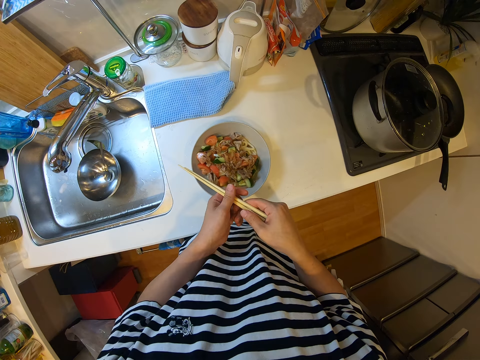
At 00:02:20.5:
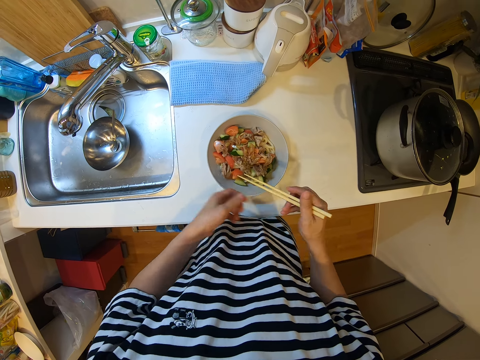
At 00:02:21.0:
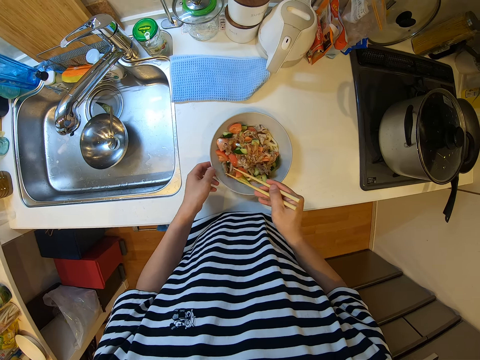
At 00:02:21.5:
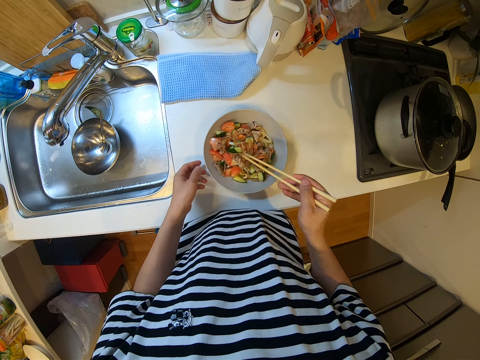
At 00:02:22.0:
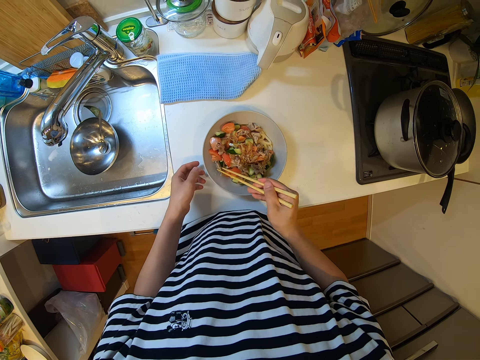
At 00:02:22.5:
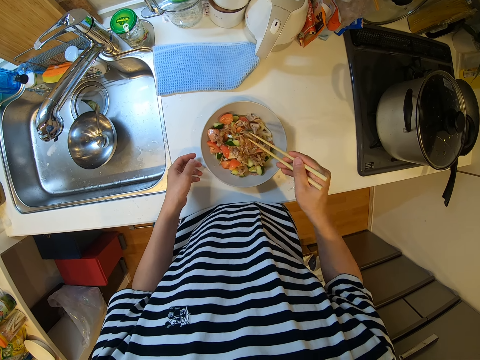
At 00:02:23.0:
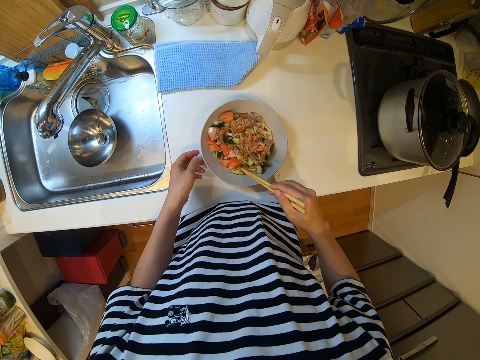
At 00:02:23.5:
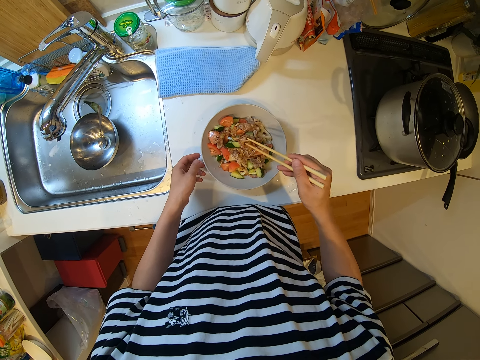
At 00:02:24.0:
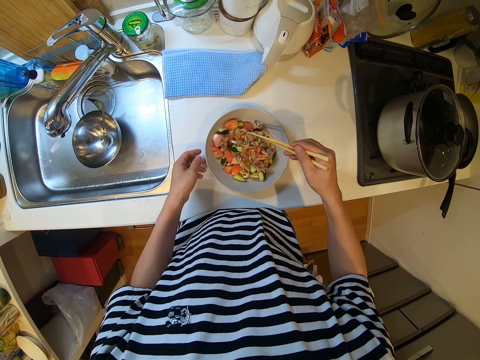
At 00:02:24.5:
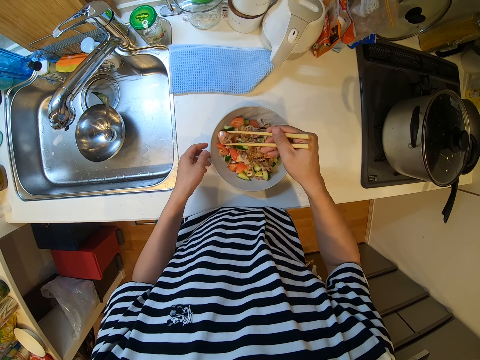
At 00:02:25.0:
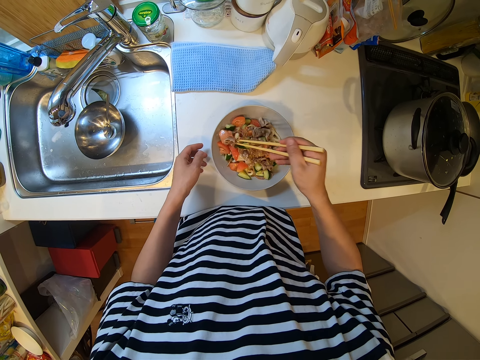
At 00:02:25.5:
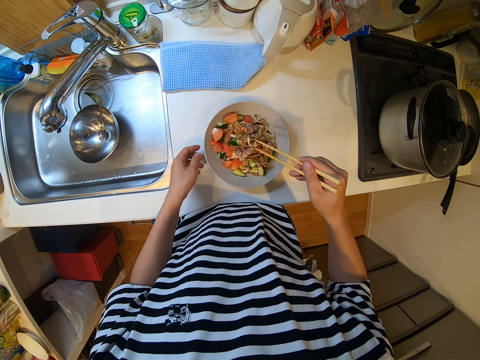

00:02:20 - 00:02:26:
The camera wearer picks up the sticks. They adjust the food in the plate with the chopsticks. They move the salad aside. They move the salad aside again. They spread the salad with the stick.

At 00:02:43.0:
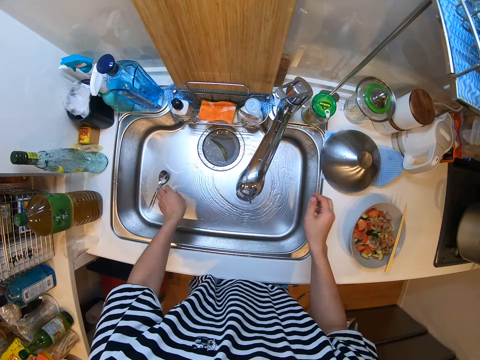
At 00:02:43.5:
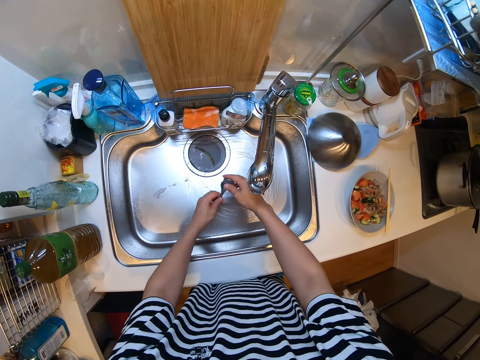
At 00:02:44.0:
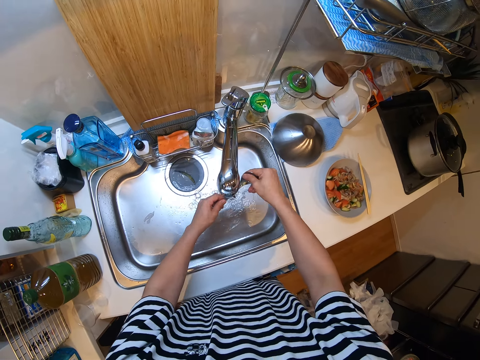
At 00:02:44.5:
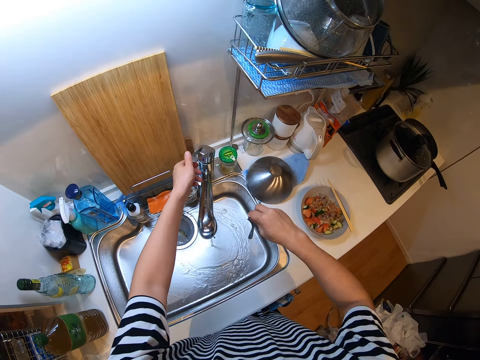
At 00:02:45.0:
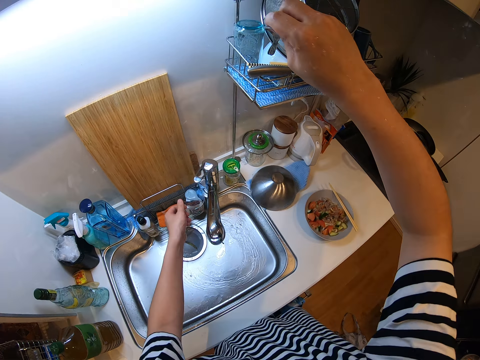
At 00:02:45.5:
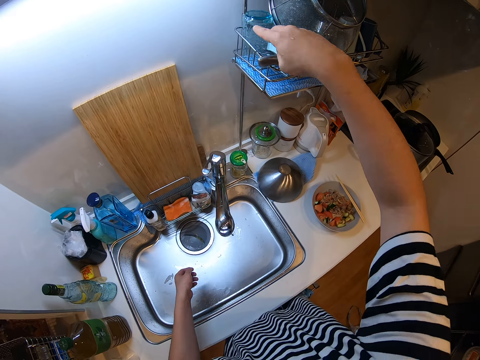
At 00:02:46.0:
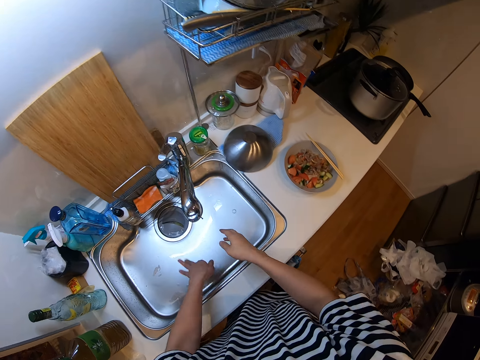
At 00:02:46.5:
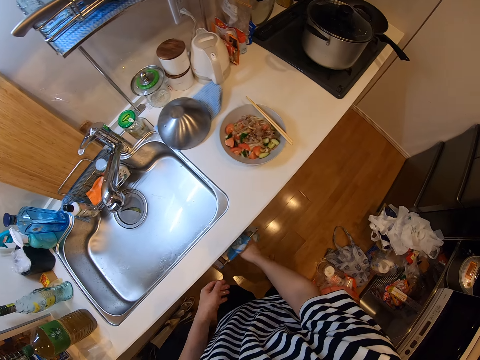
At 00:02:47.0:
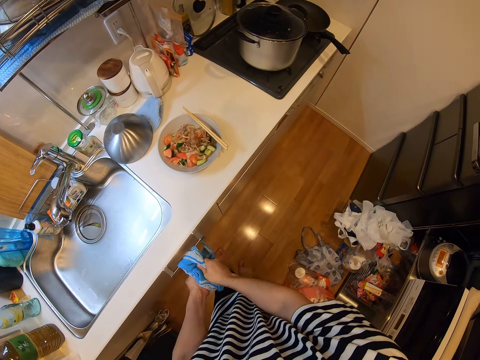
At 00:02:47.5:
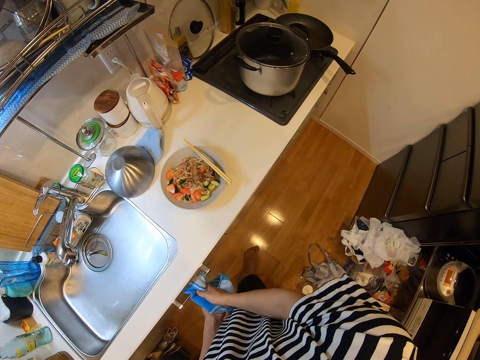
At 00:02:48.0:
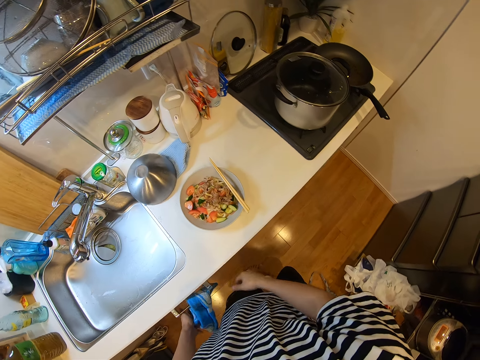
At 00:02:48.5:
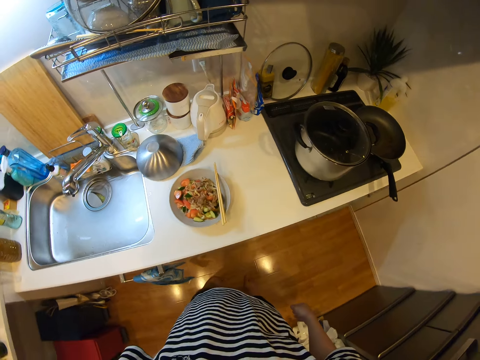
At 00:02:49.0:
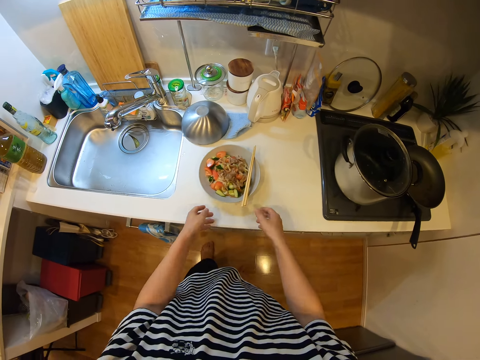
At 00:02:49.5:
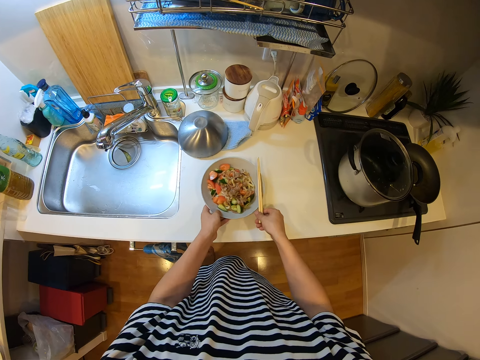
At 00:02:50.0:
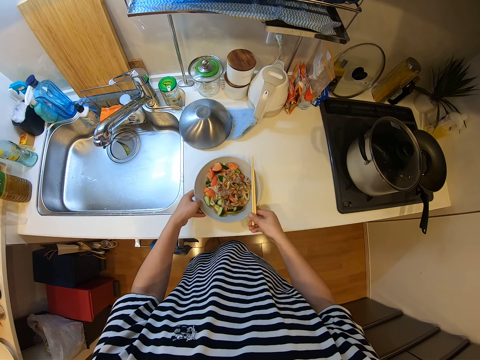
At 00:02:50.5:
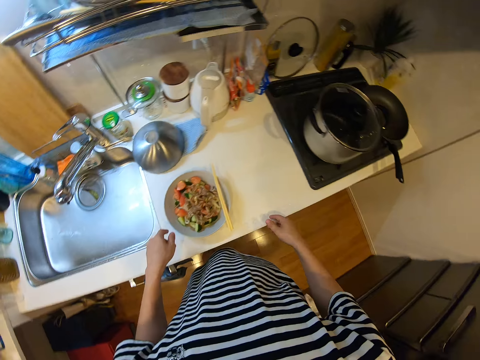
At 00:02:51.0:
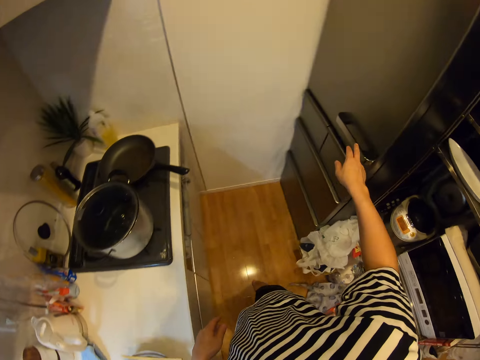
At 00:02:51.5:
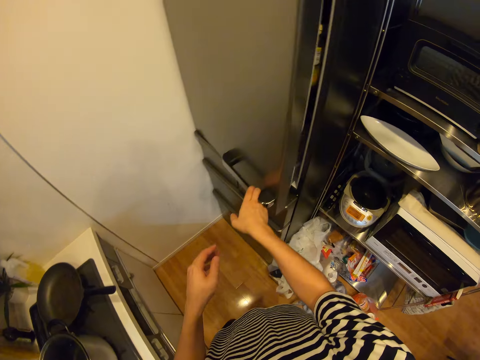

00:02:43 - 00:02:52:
The camera wearer puts the bowl down. She rinses the spoon. She turns off the tap. She puts the spoon on the rack. She shakes her hand. She cleans her hands with a towel. She puts aside the dish and the spoon. She adjusts the plate of food on the table.

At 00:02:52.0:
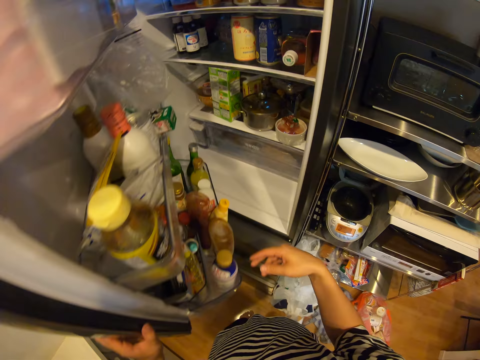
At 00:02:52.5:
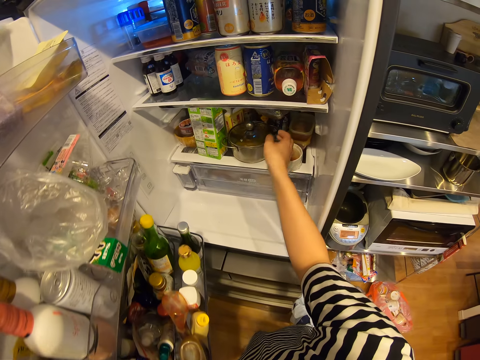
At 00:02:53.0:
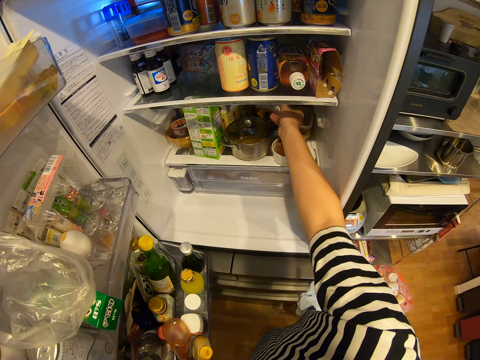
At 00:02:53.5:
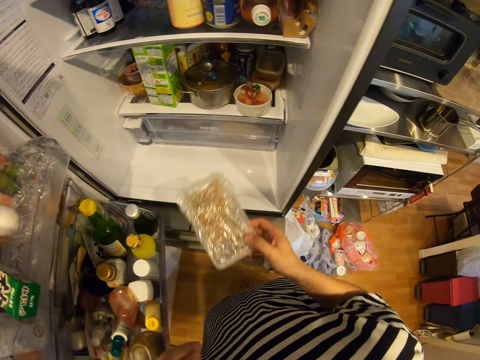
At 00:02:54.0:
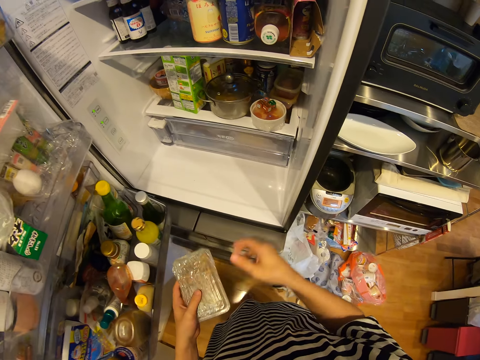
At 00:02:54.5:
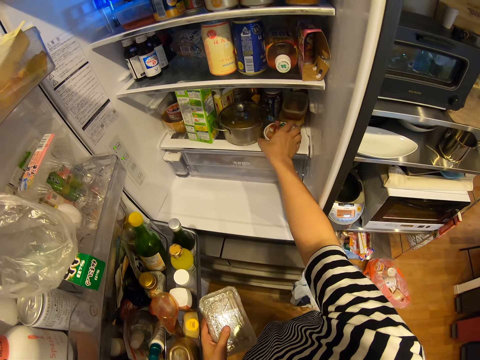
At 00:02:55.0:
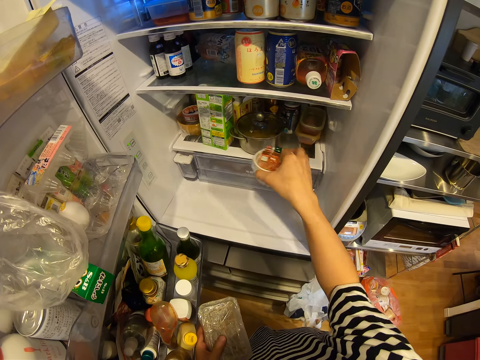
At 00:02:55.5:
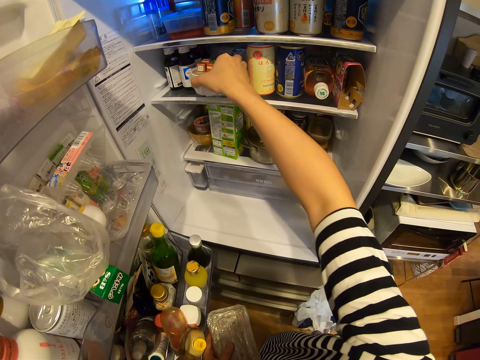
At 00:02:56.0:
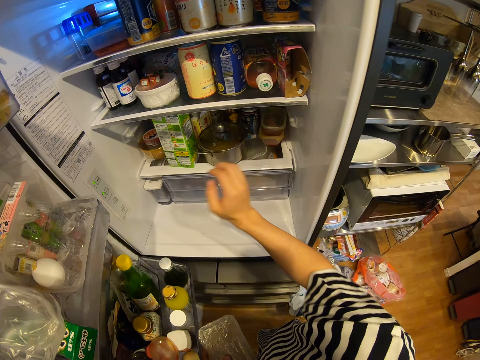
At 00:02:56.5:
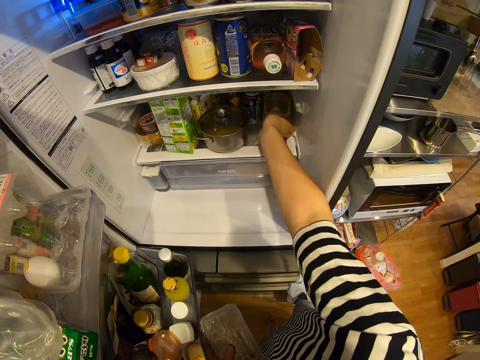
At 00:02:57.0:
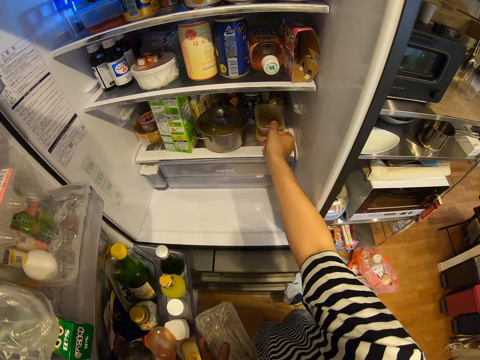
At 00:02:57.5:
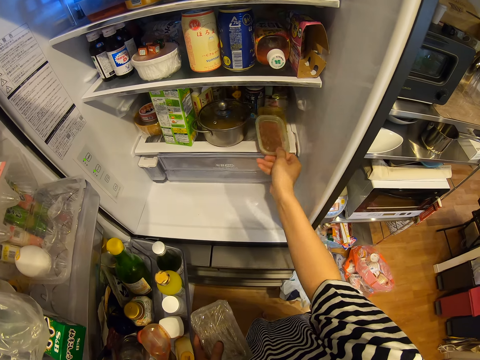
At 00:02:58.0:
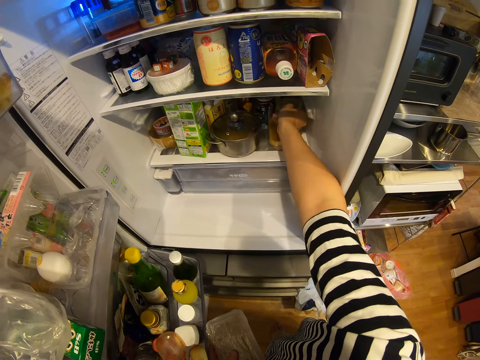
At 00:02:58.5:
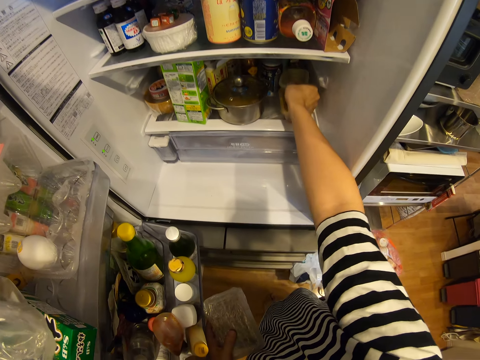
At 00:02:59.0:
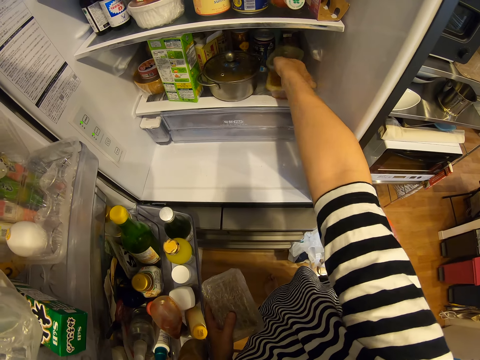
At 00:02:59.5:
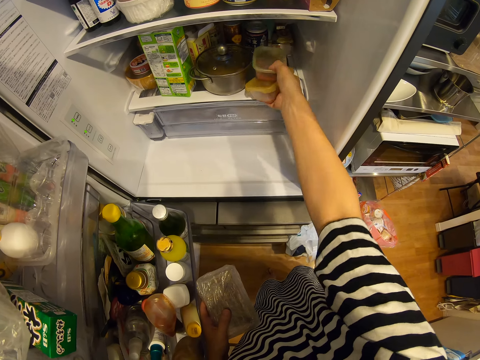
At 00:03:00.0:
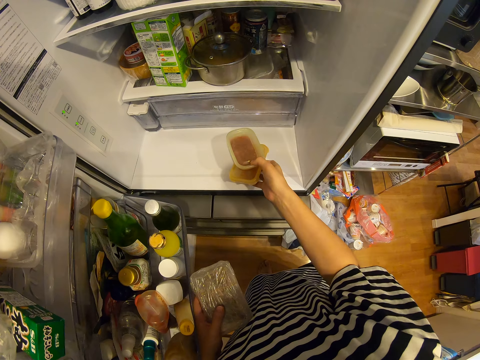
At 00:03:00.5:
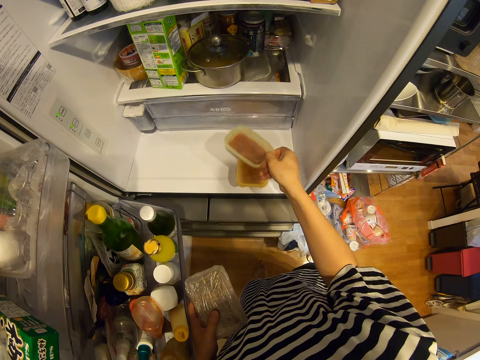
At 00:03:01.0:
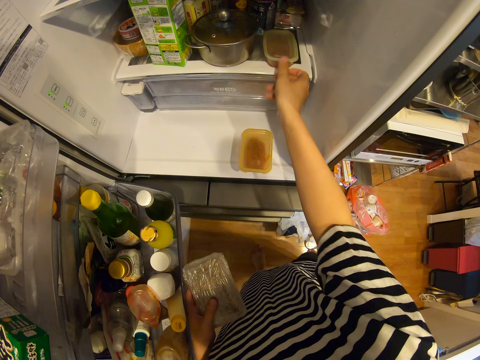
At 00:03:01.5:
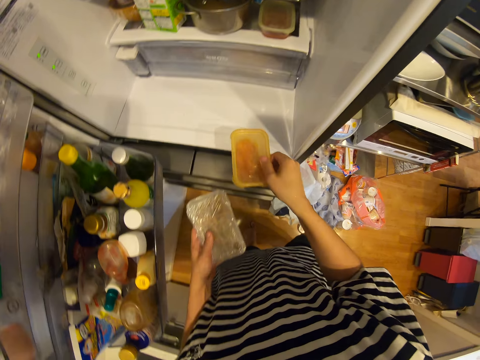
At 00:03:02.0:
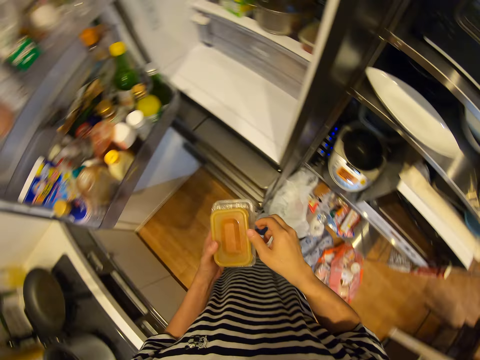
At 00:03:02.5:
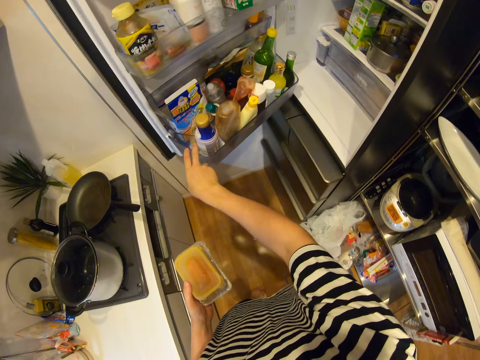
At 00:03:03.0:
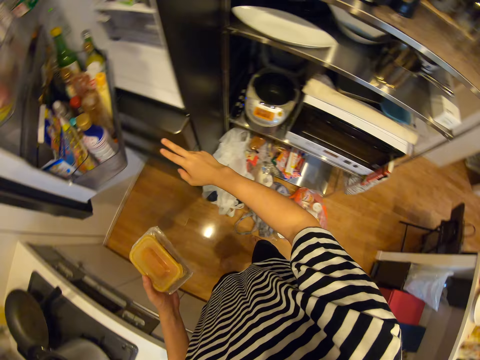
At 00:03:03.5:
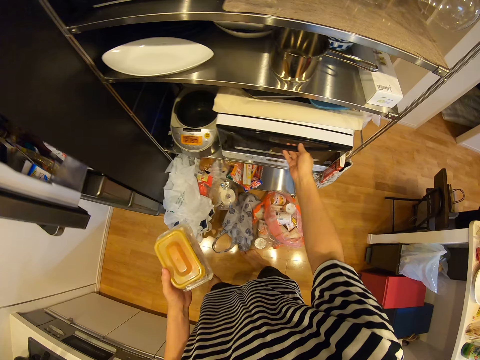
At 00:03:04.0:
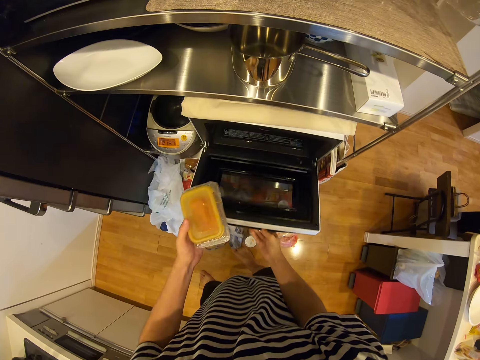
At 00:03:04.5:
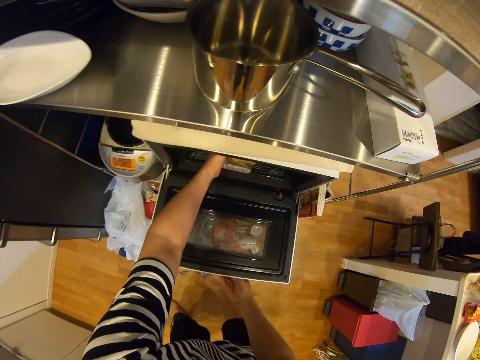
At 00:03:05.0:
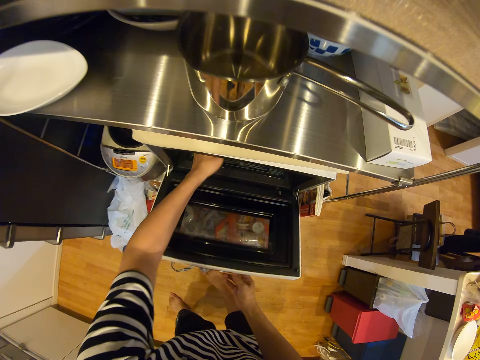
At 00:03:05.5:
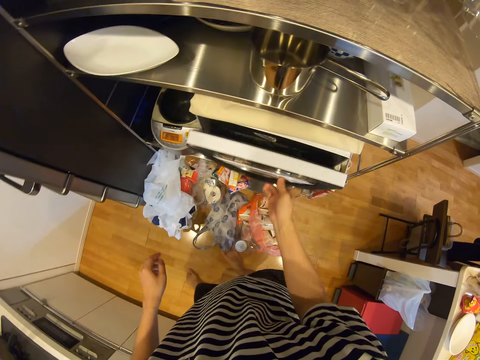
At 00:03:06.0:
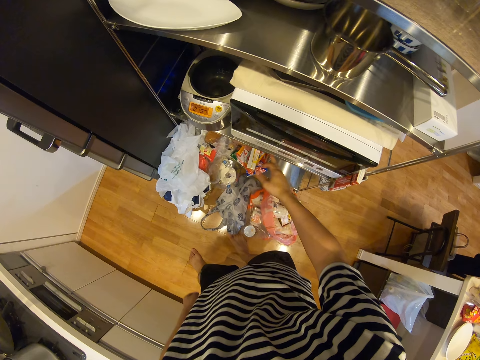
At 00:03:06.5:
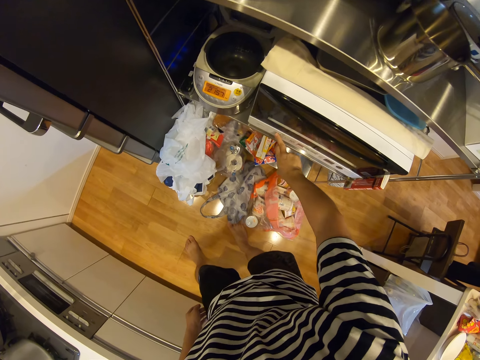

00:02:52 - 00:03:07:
The camera wearer opens a refrigerator. They put aside the plate and the stick. They take out a container from the refrigerator. They move another container in the refrigerator. They pick up a packet. They put the tin aside. They bring out two containers from the refrigerator. They drop the two containers on a step in the refrigerator. They keep one of the containers back in the refrigerator. They carry the second container. They close the refrigerator. They open a microwave. They put the containers inside the microwave. They close the microwave.
